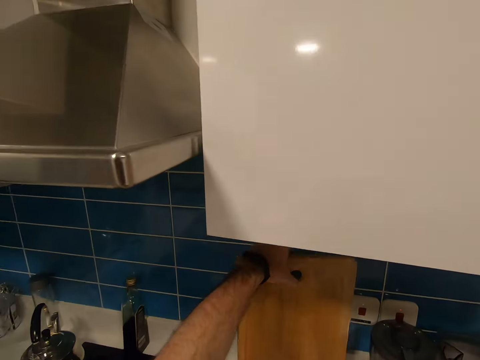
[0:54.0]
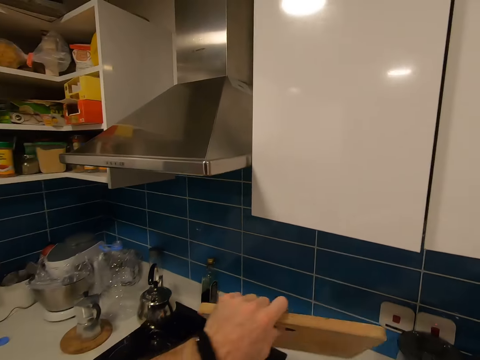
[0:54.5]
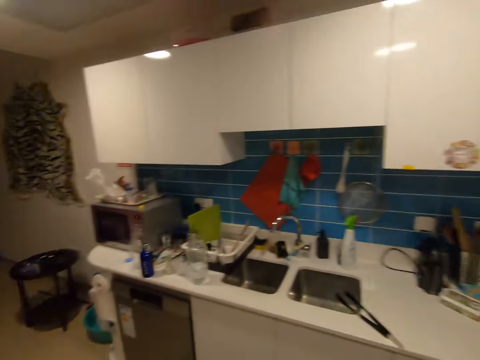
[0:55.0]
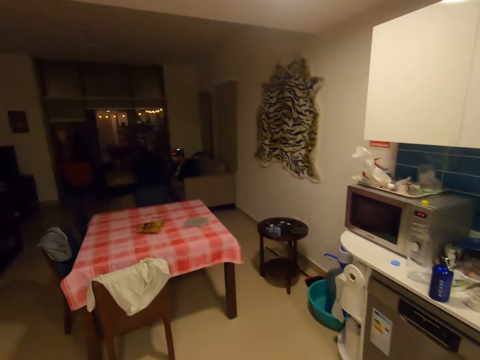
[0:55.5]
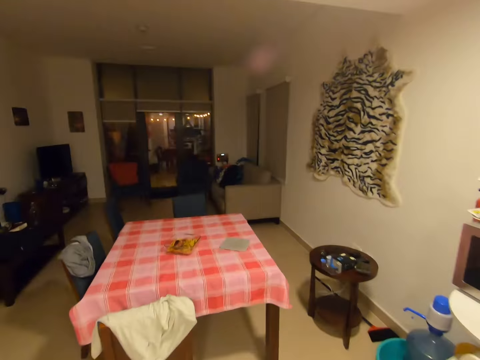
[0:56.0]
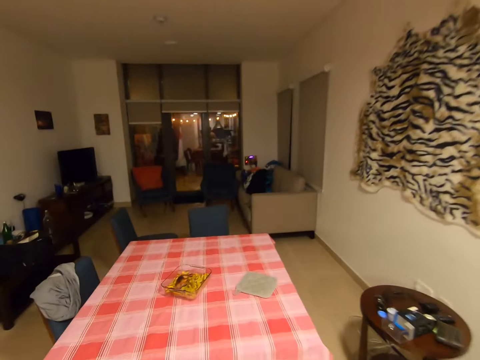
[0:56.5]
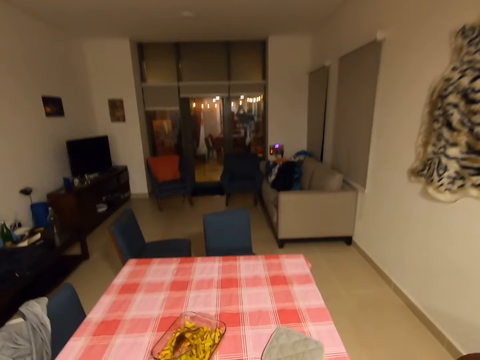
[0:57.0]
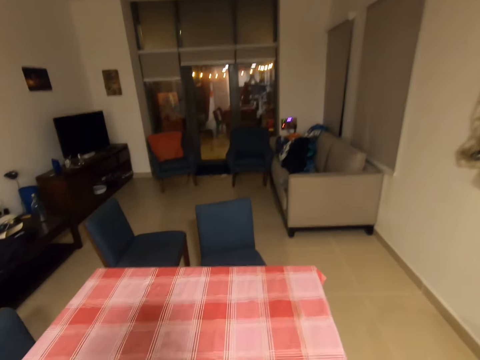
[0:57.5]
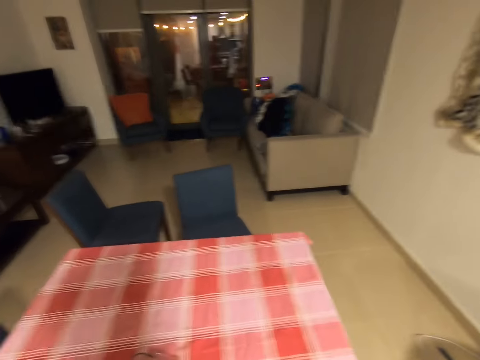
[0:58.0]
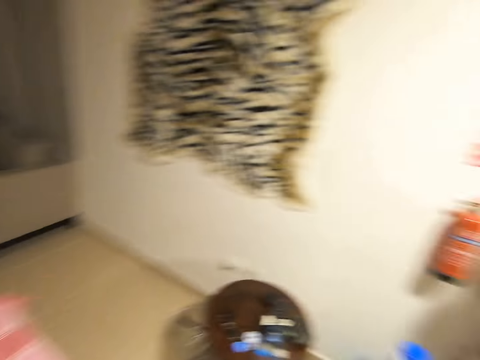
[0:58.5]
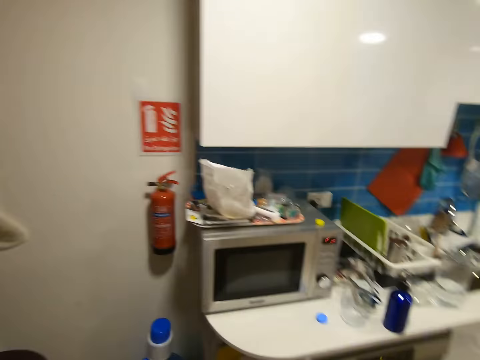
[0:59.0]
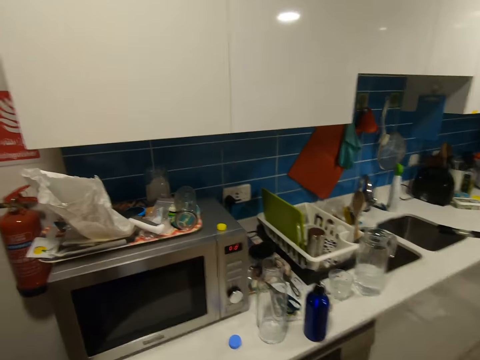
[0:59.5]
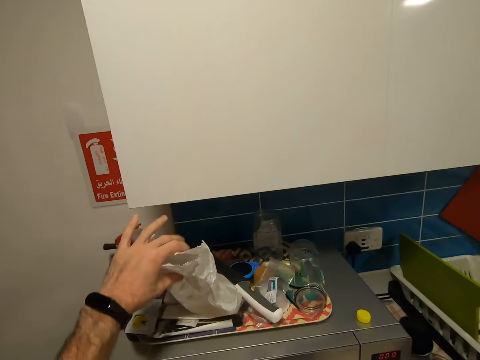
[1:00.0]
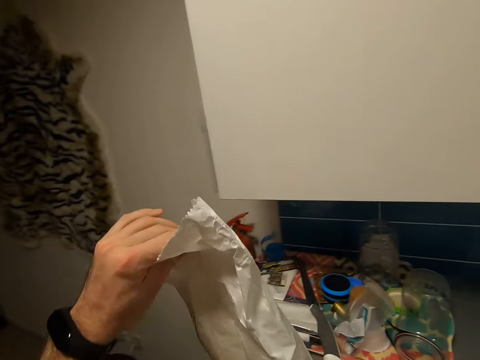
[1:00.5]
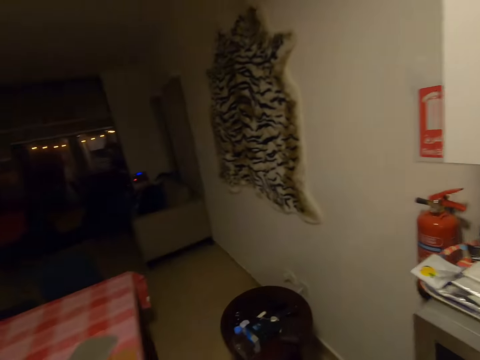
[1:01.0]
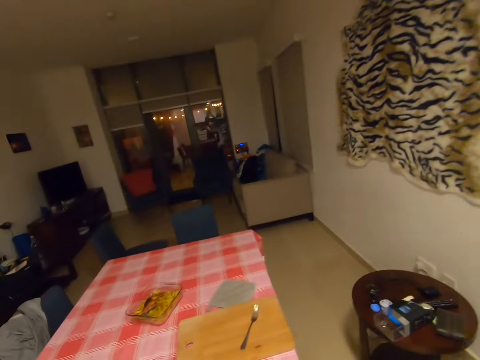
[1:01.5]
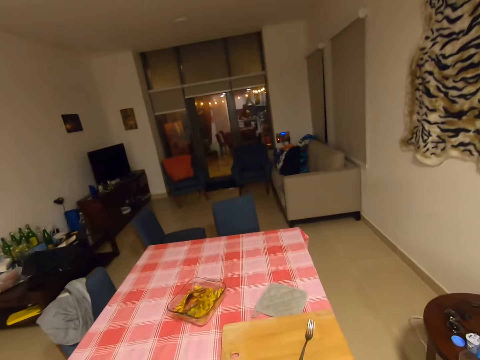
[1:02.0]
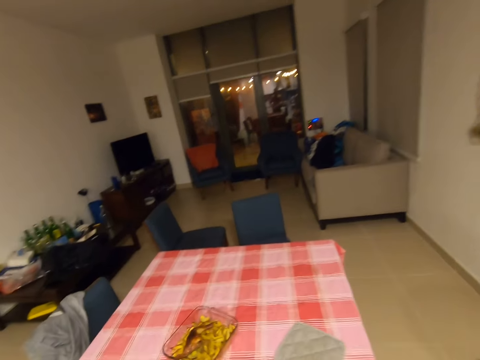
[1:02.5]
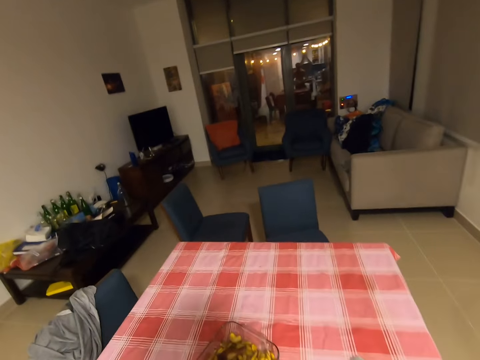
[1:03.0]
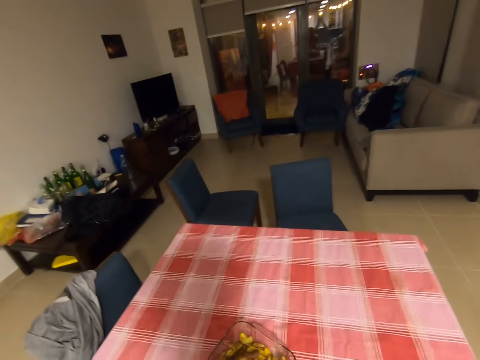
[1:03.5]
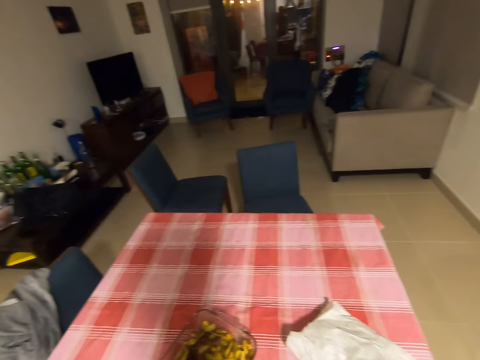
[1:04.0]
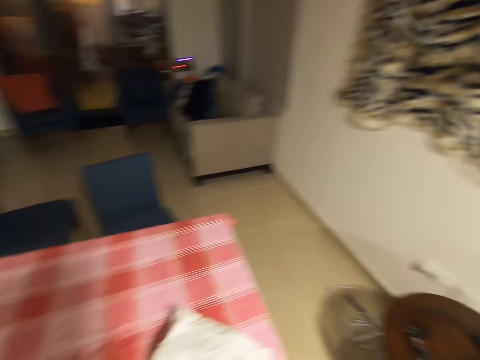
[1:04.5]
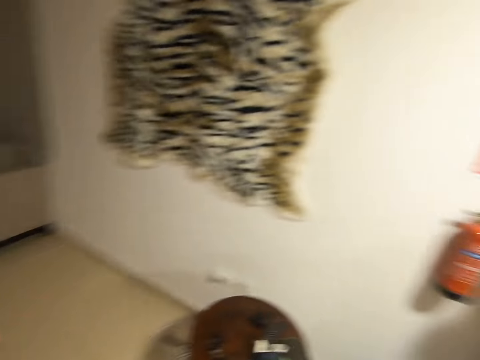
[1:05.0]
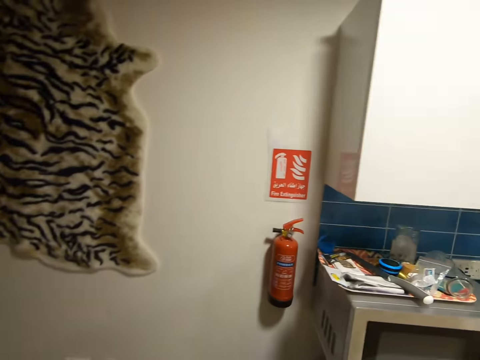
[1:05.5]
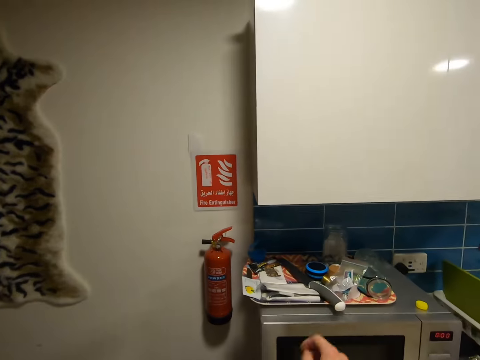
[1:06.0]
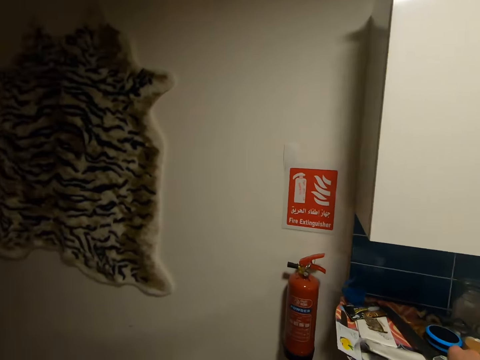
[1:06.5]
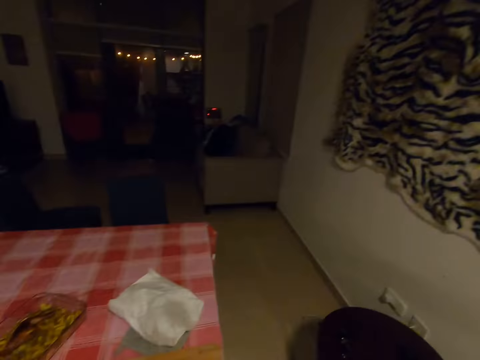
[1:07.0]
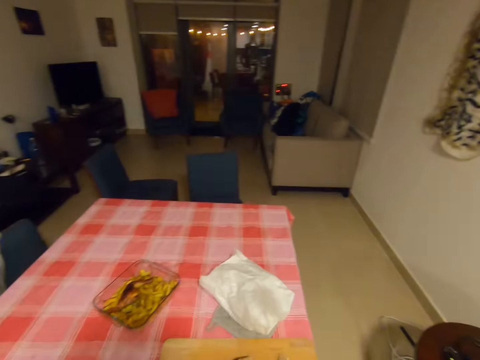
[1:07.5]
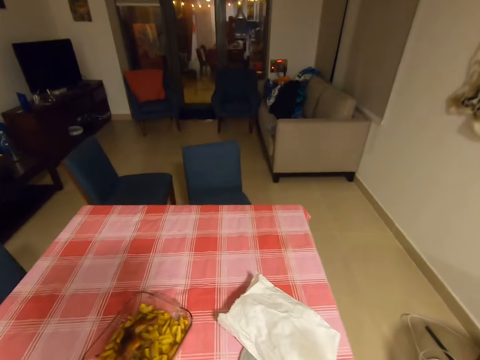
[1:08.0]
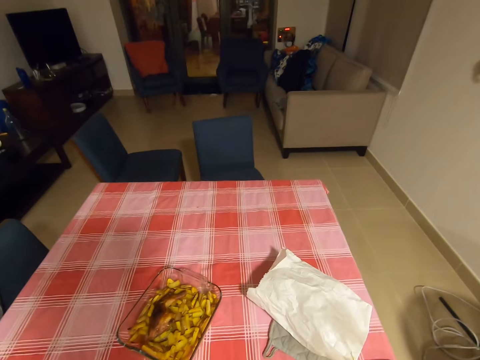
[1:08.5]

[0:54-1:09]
The camera wearer picks the chopping board from the sink. They put the chopping board on the table. They pick a carrier bag and put the carrier bag on the table. They pick the knife.

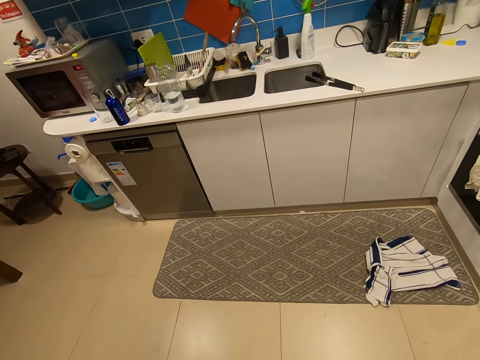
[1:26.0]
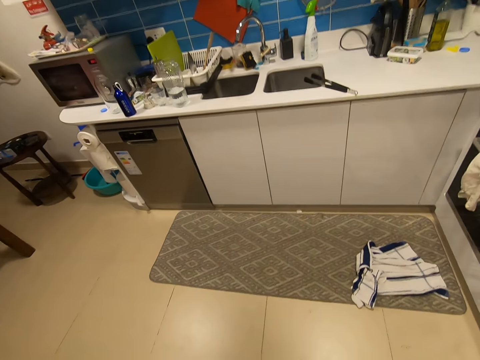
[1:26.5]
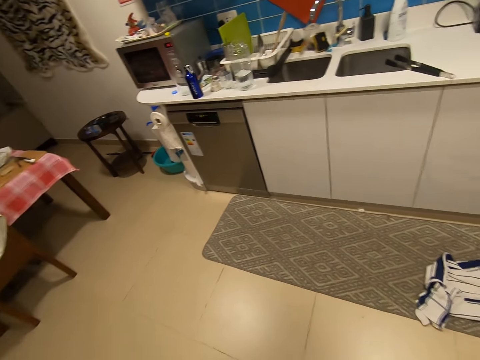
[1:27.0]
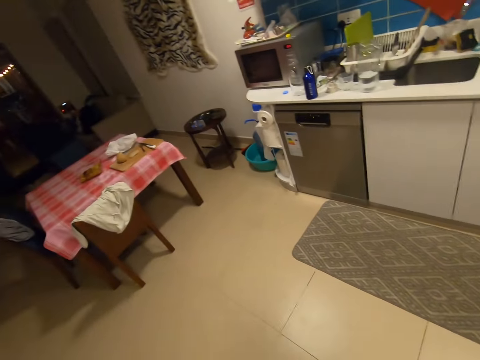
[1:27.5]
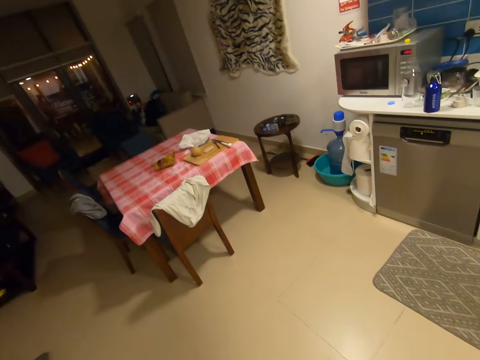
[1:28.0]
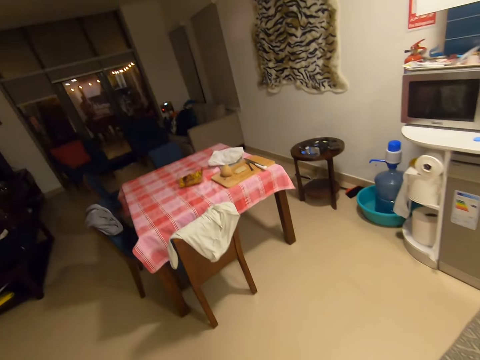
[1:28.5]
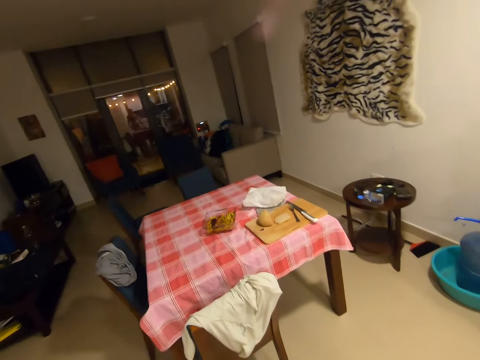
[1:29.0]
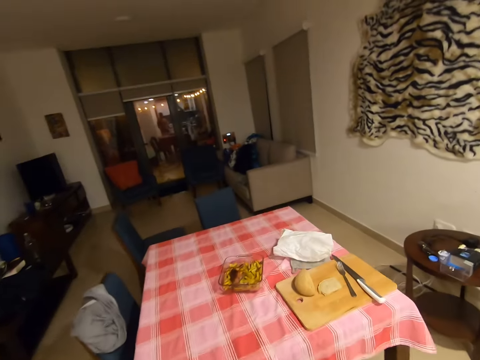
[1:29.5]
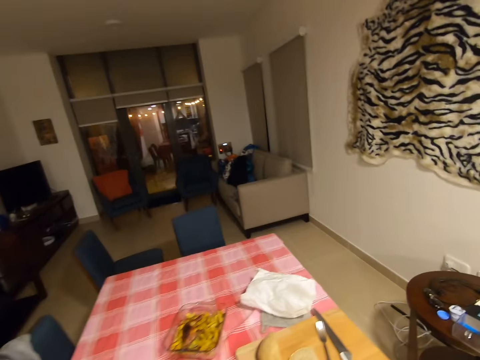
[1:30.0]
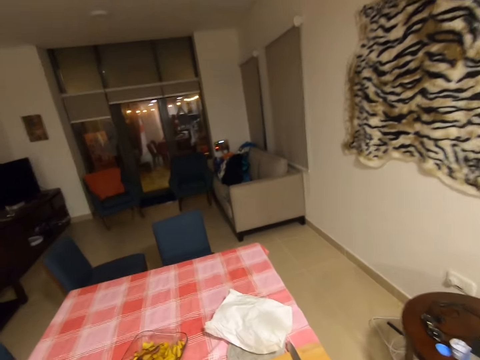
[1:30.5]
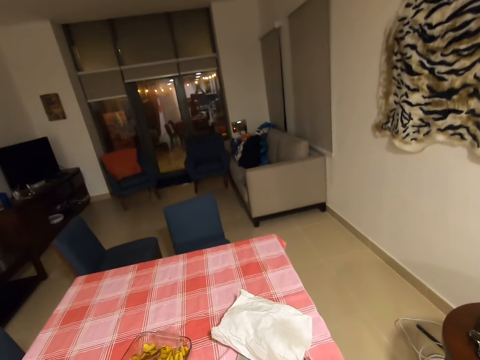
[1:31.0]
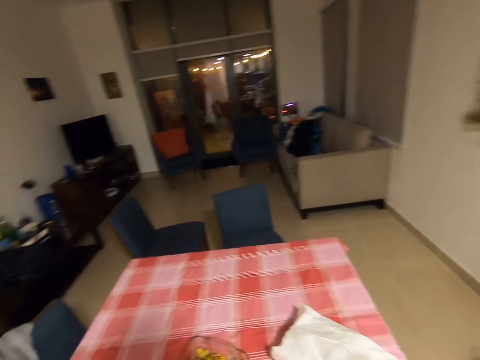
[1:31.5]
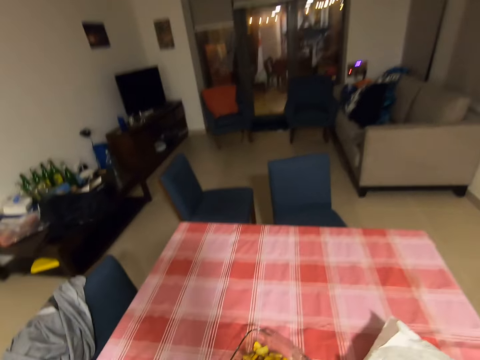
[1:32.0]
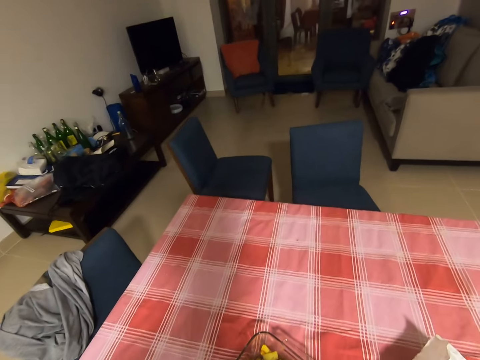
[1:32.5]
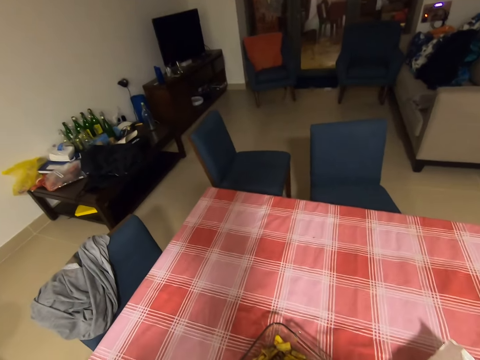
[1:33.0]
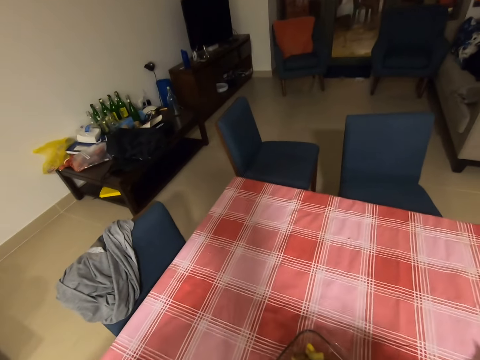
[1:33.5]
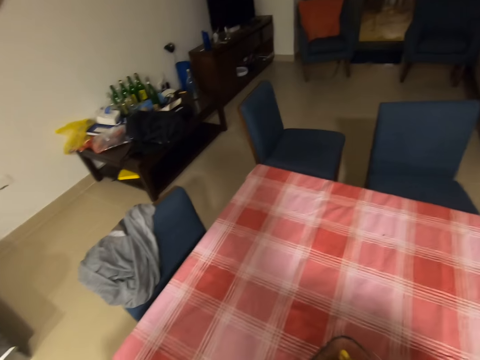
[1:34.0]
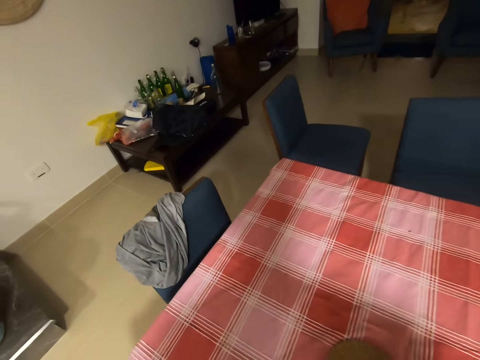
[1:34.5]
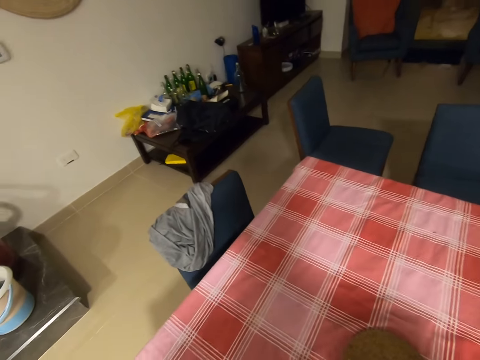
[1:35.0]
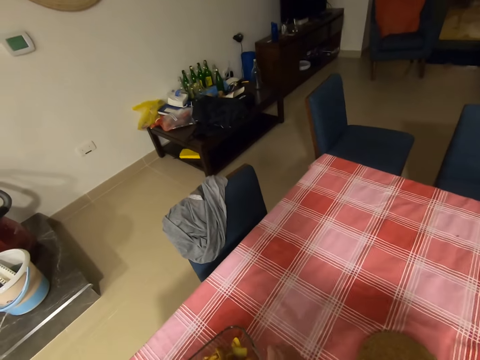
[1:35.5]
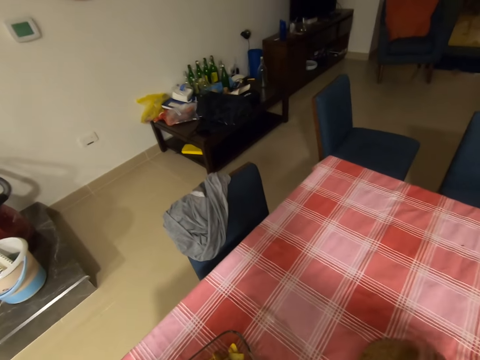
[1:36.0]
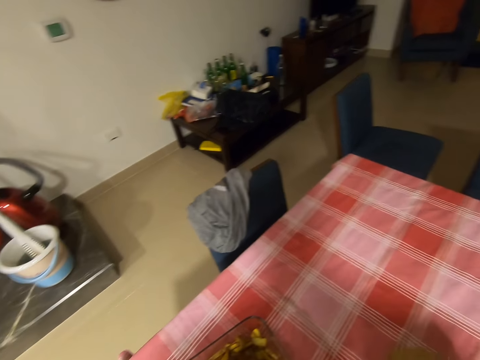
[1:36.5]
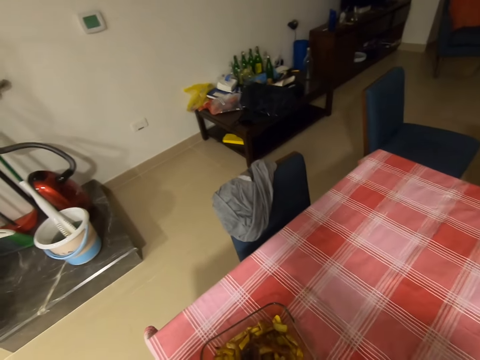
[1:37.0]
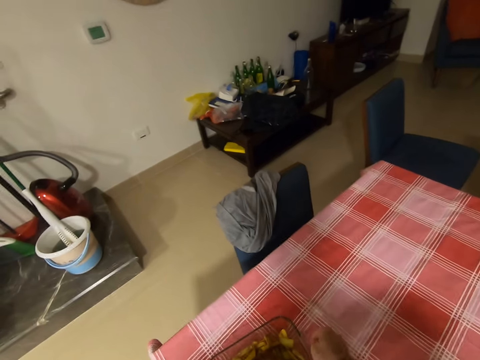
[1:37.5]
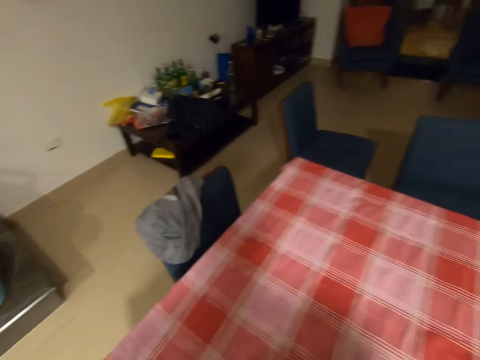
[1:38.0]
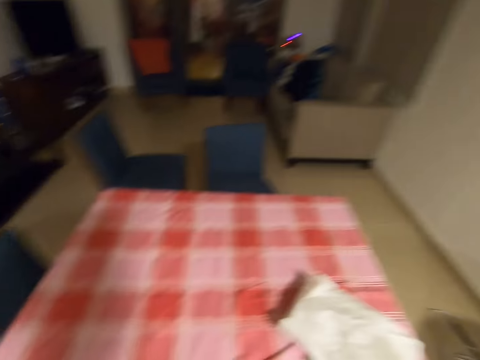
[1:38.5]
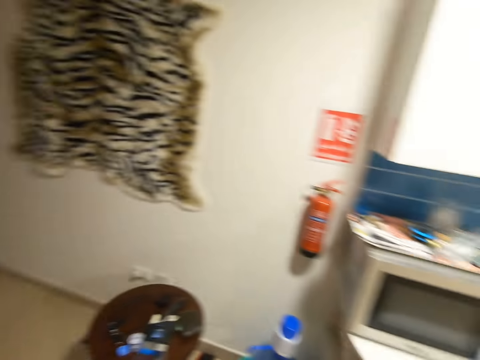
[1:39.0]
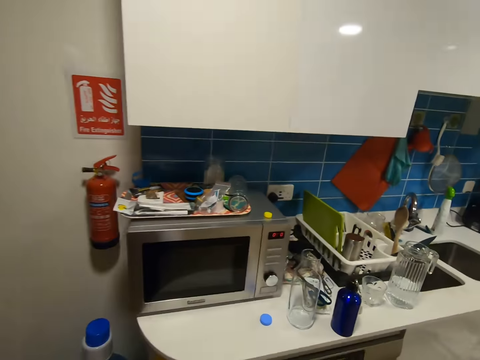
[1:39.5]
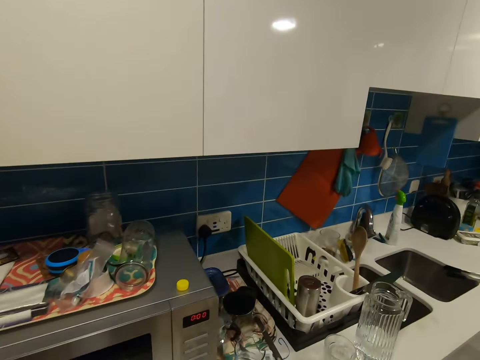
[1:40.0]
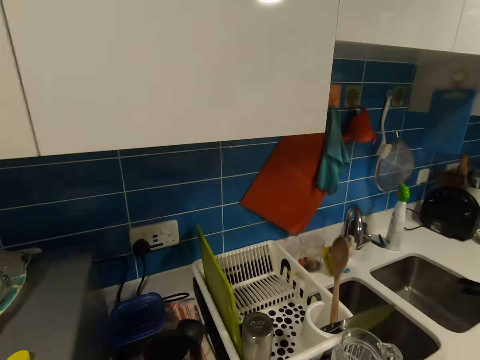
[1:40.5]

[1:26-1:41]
The camera wearer walks around. They move the dish aside. They take the dish of something to the sink. They walk around.
